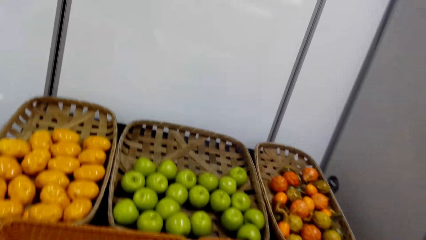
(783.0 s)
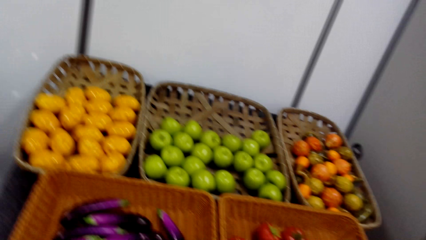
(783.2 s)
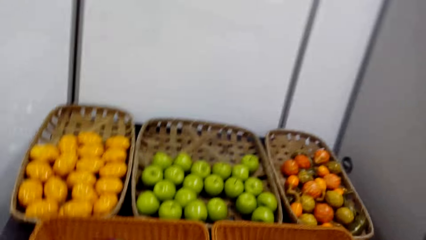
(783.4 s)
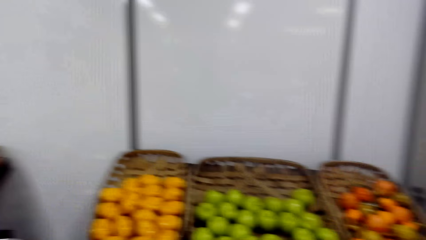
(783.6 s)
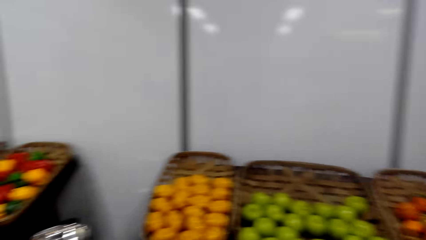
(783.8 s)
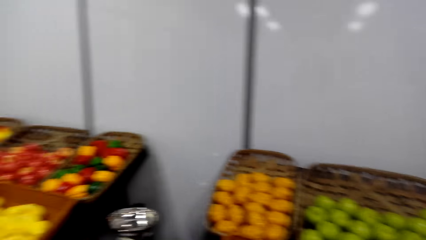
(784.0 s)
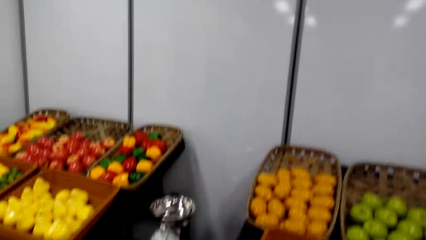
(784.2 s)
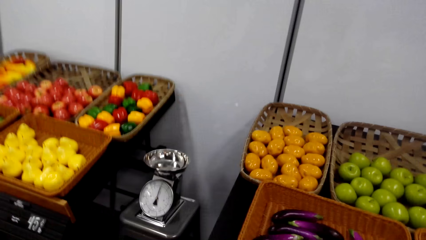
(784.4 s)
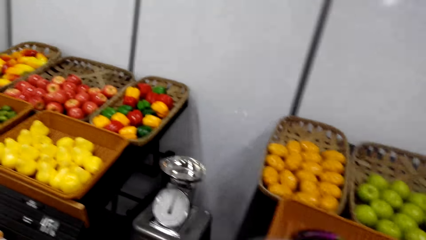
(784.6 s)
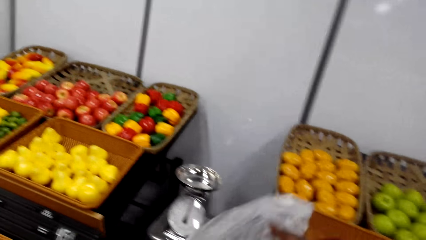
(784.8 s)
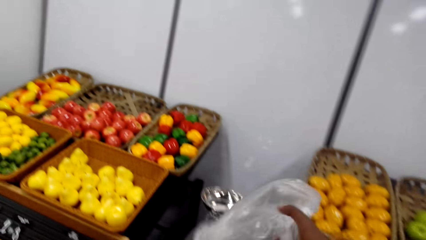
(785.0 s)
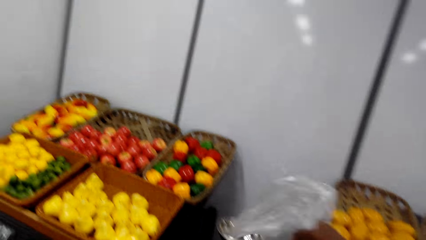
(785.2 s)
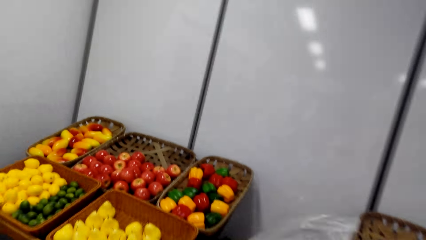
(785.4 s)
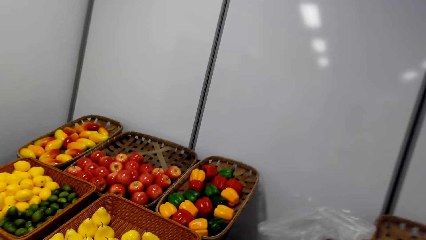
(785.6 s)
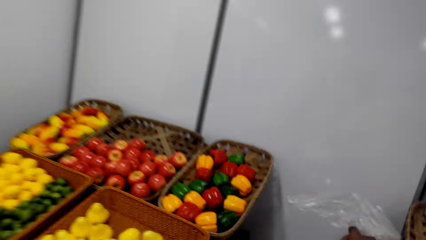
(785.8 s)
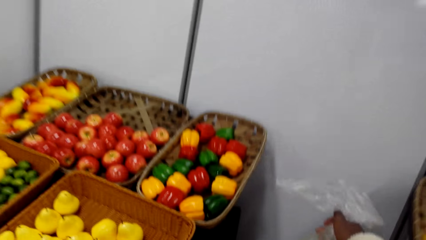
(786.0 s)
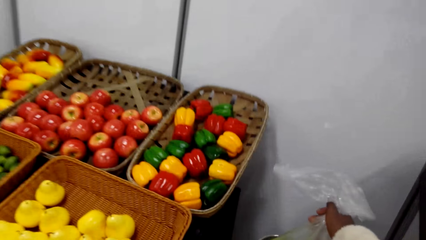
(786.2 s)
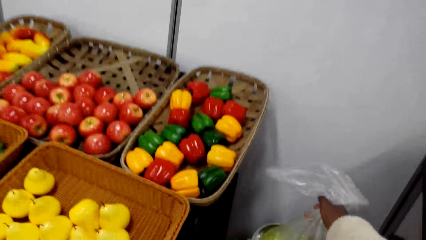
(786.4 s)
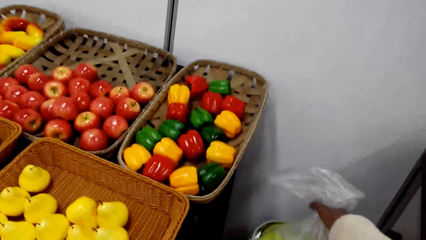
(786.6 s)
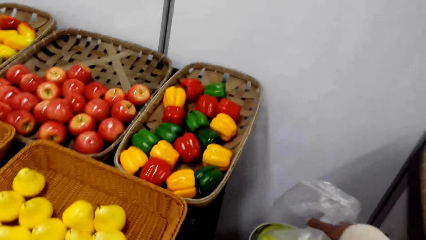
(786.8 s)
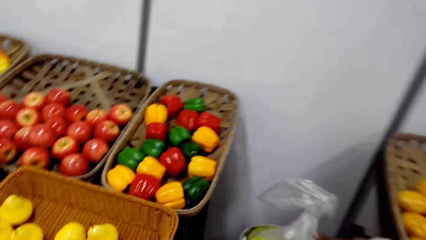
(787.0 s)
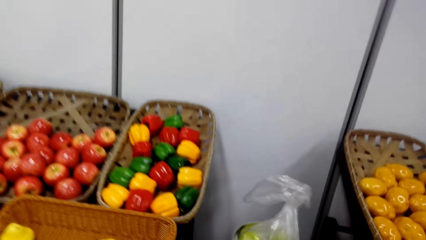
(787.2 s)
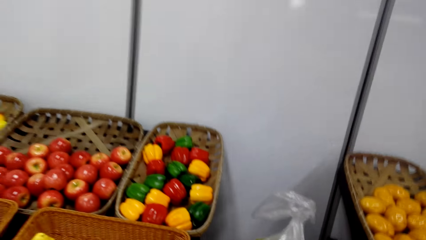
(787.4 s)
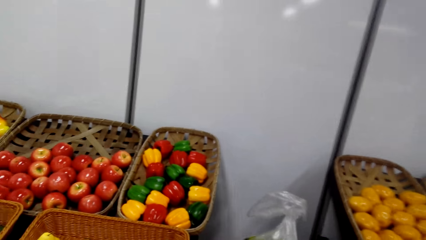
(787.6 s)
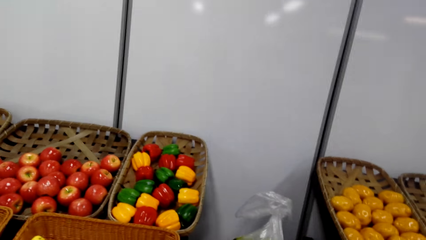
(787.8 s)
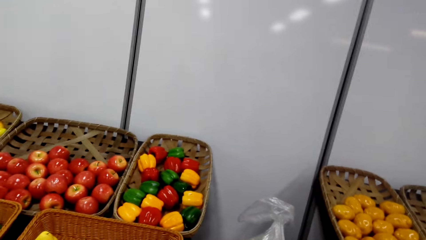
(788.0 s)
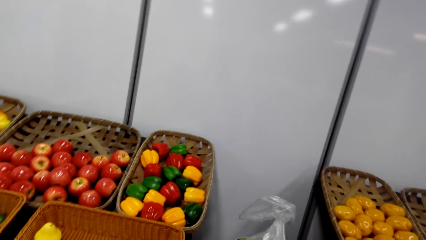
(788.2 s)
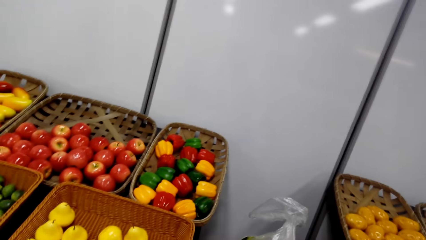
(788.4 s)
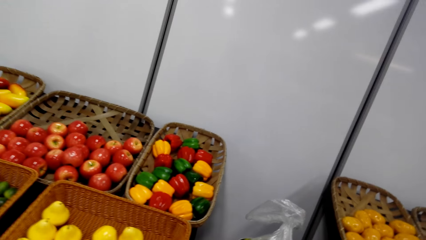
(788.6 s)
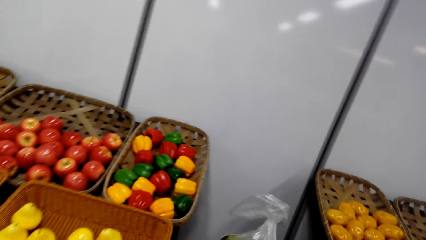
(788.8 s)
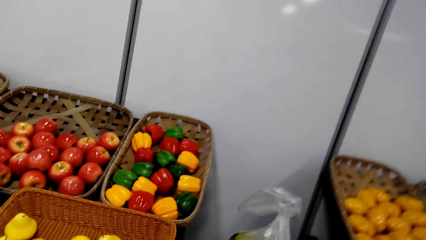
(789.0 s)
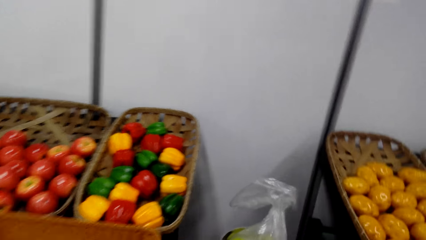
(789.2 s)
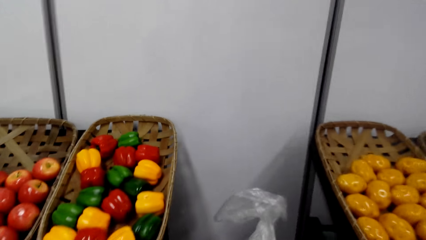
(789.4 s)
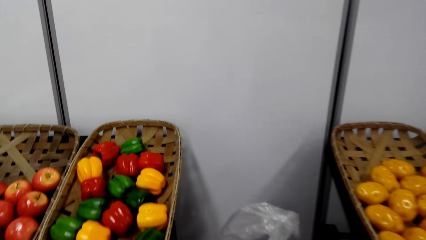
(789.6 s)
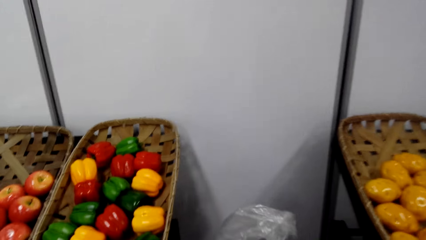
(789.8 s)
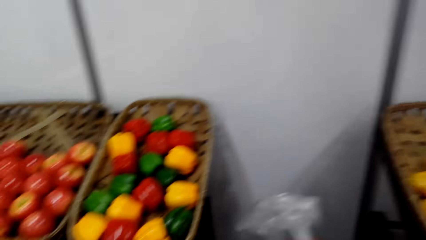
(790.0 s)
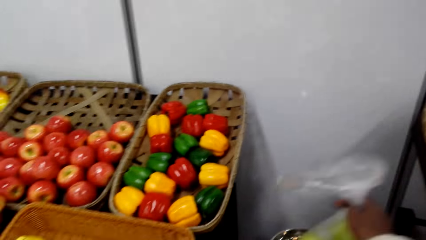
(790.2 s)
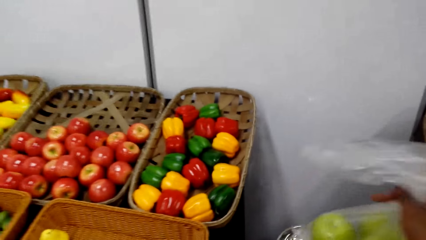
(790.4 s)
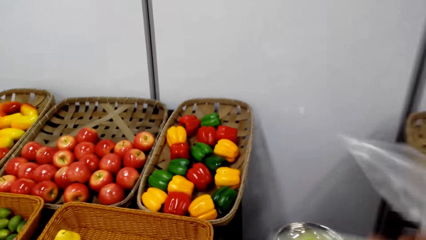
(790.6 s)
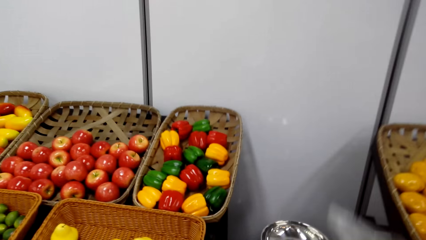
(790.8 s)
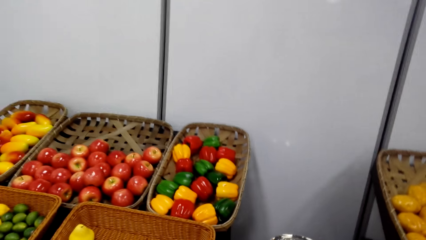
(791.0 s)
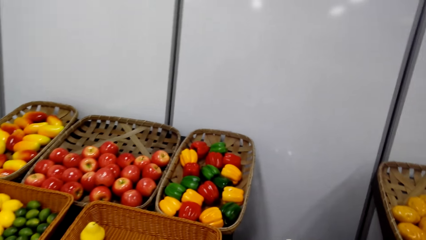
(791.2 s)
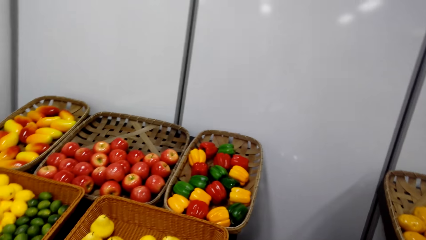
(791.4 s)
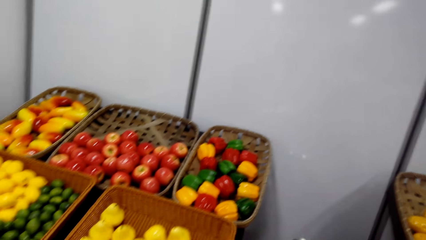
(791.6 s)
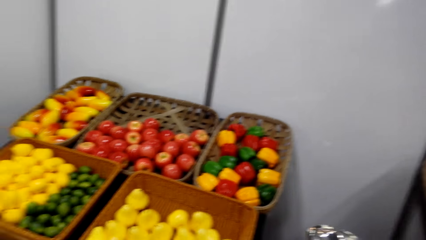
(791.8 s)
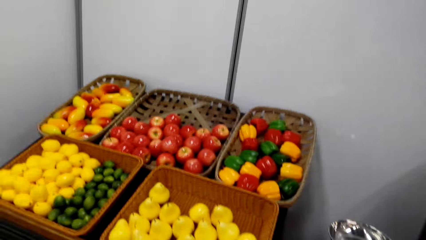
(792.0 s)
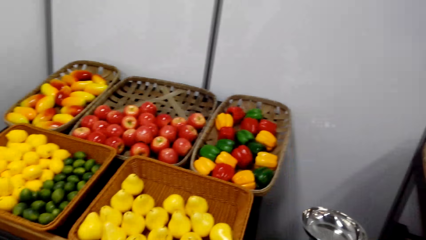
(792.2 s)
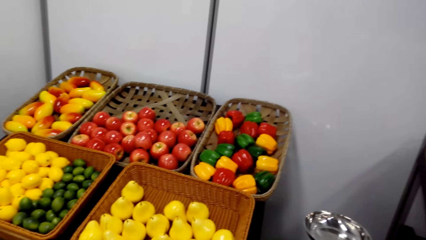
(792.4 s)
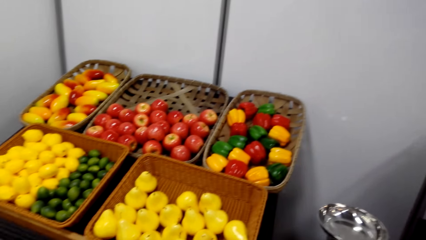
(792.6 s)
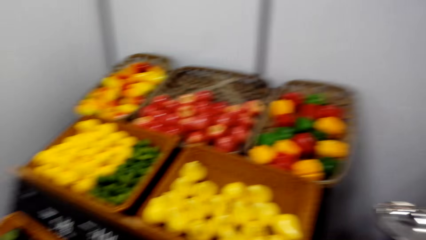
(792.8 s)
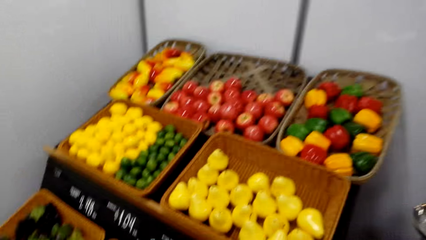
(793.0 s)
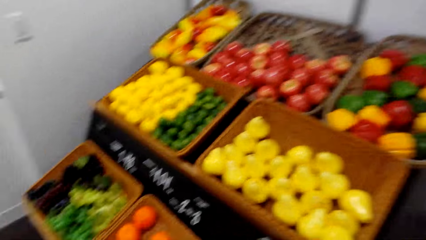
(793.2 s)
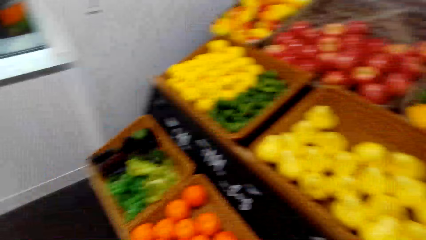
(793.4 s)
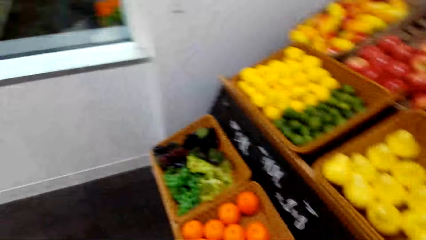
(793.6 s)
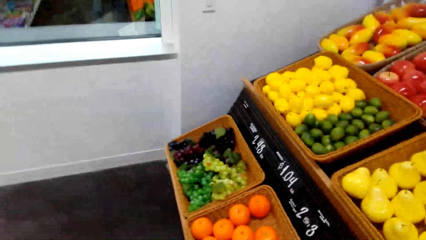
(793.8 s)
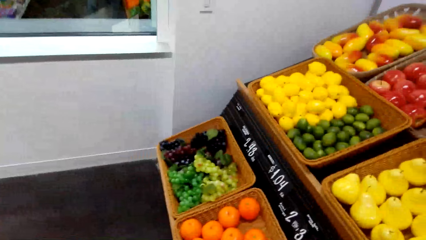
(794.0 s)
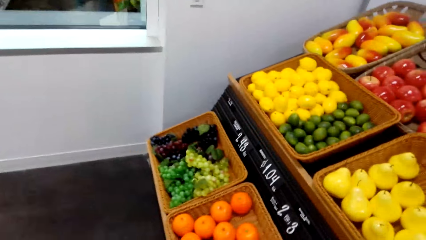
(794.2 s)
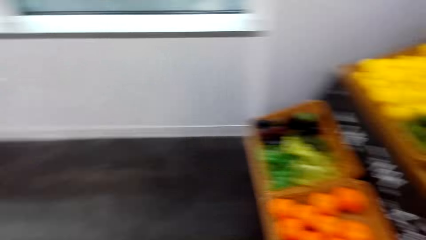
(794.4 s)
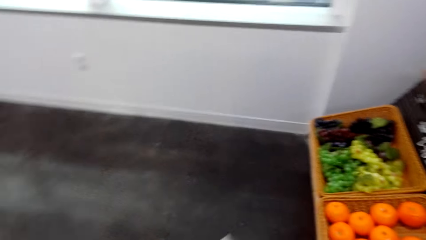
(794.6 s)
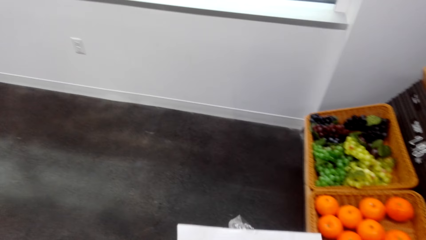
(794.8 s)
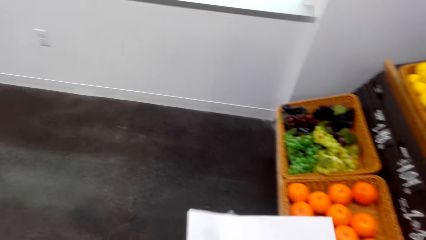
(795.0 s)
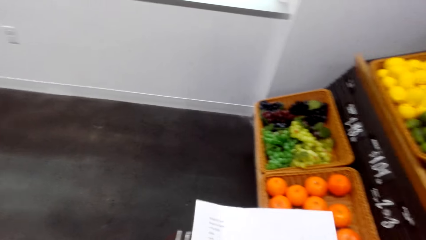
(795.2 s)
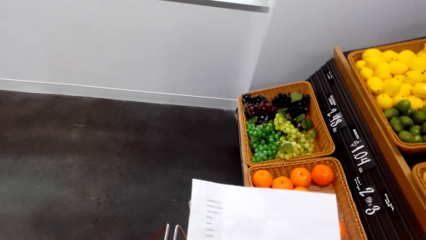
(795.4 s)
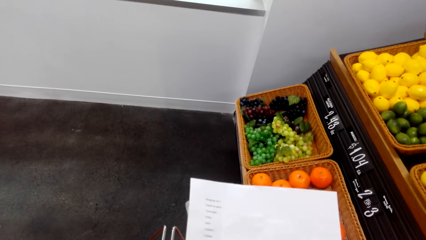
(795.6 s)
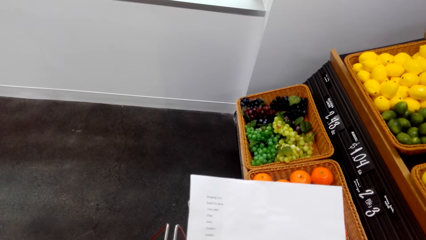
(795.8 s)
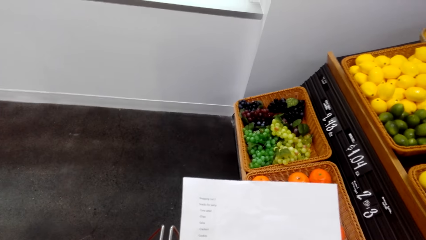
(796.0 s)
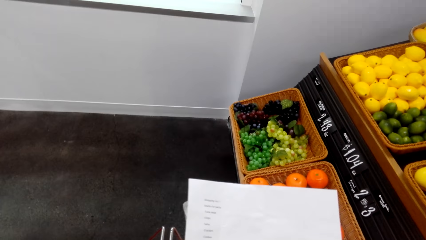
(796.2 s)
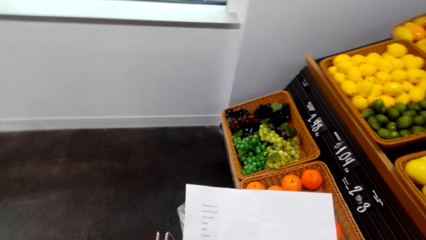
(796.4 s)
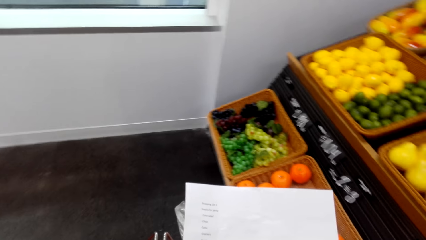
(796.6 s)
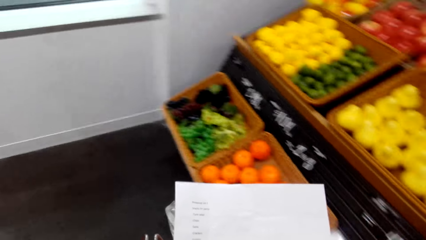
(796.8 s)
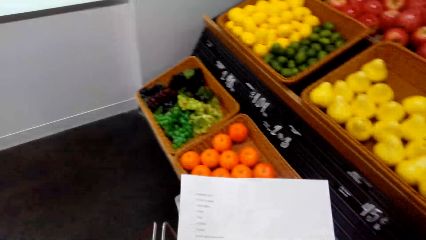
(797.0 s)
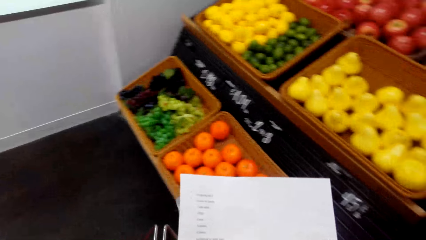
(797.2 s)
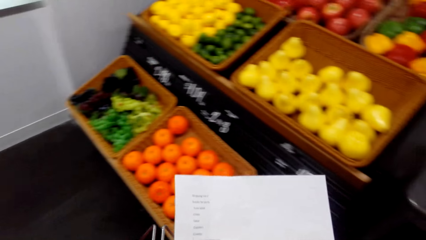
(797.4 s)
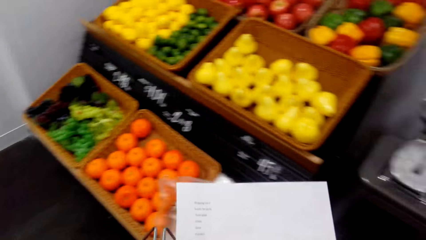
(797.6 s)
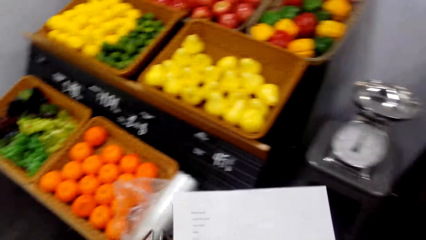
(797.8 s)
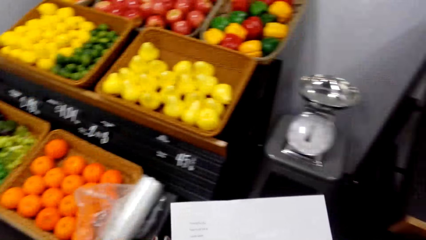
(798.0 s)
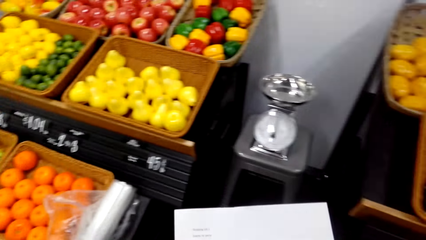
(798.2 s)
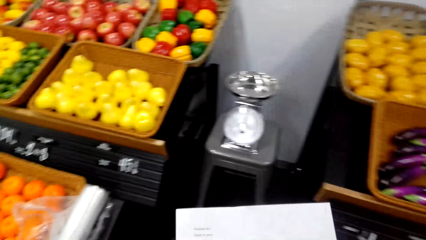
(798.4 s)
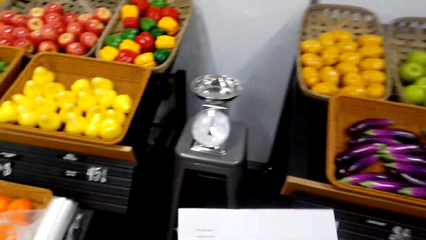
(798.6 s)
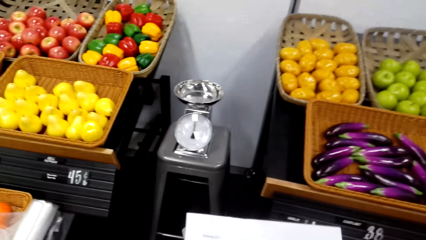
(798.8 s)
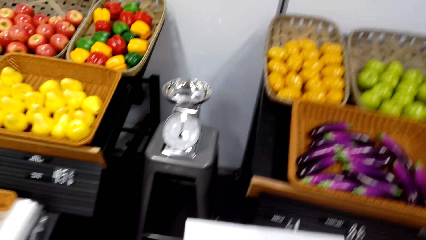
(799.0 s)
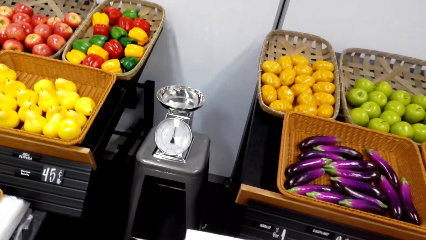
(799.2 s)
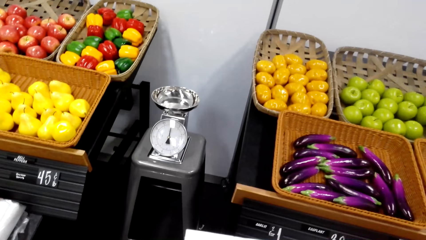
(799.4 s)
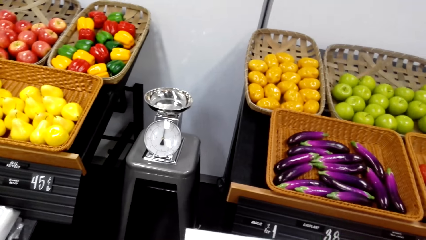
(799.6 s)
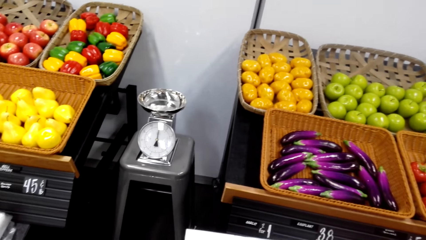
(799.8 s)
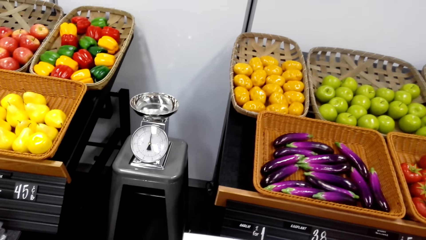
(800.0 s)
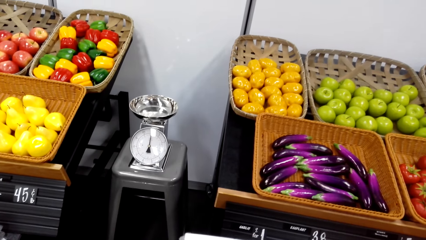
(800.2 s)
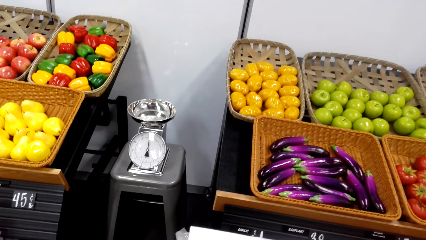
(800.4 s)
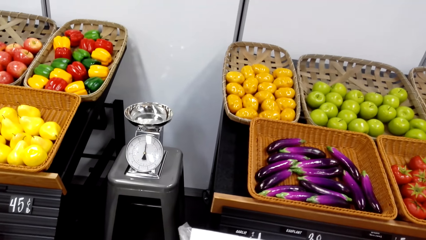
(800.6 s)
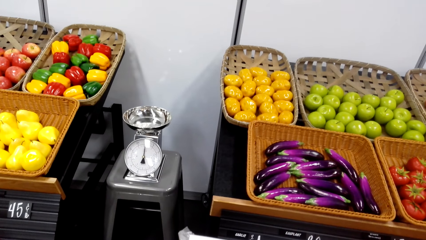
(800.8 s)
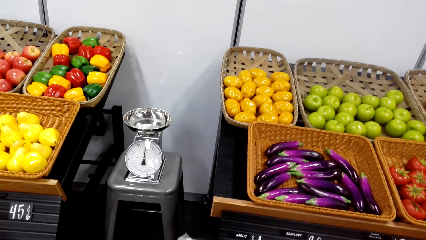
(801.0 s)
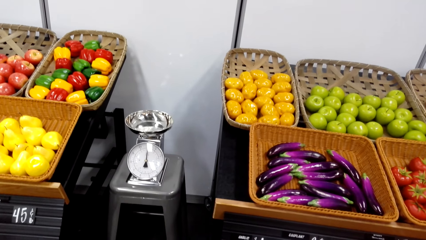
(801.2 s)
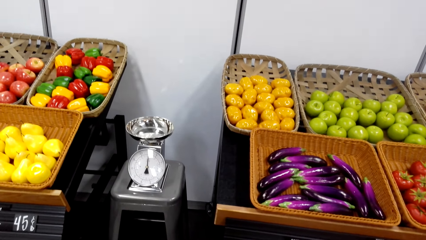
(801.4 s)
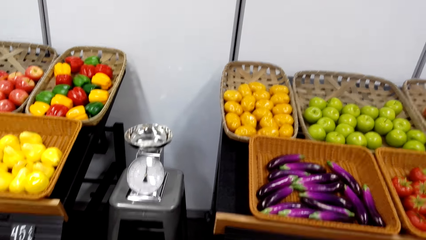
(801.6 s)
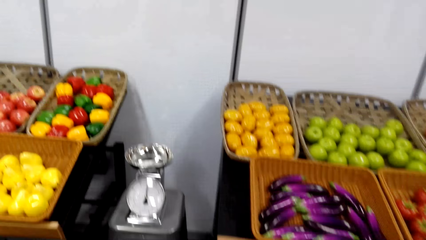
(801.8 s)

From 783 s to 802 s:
The camera wearer holds a polythene bag. They put the polythene bag on the weighing scale. They turn around. They hold the polythene bag. They weigh the groceries in a weigh machine. They turn around. They hold a paper. They read the paper. They turn around.
